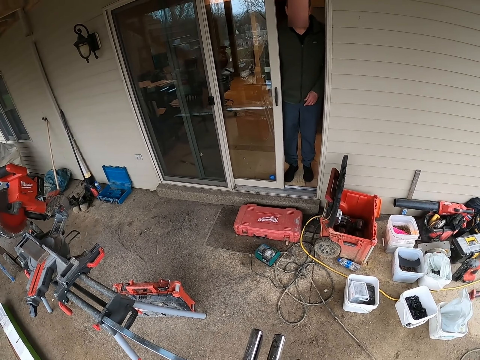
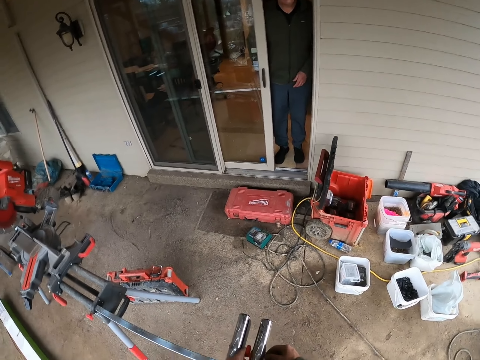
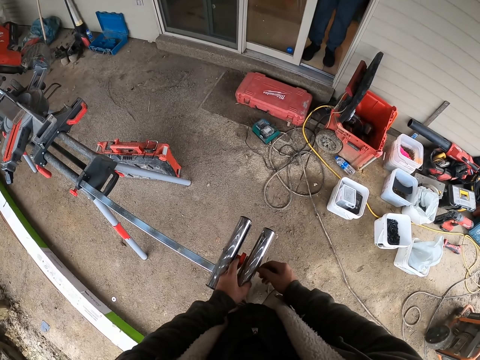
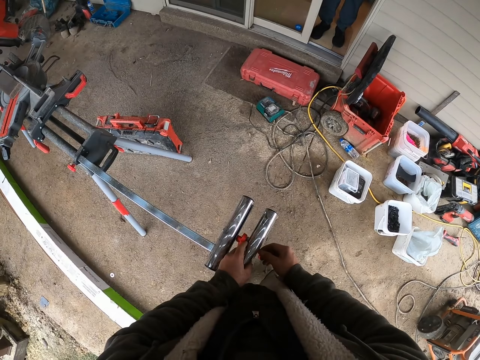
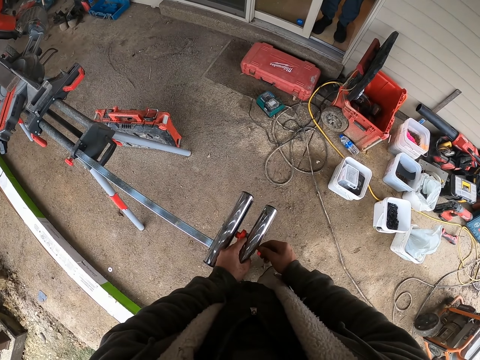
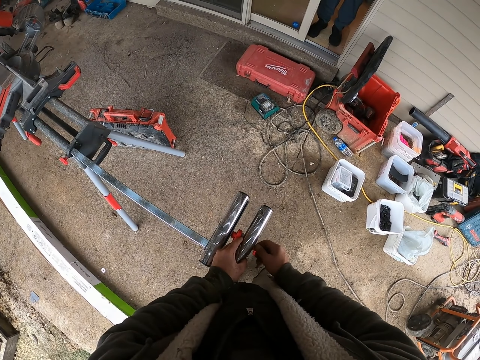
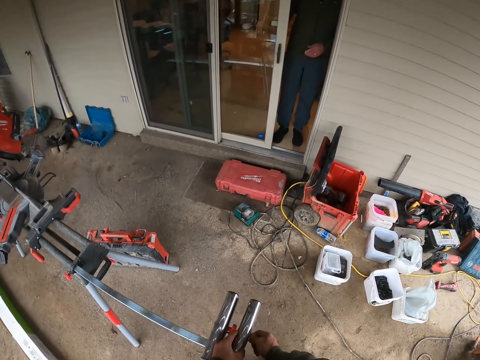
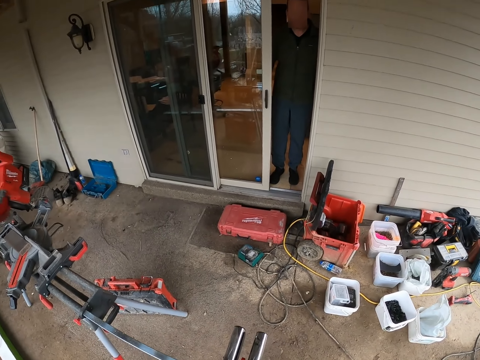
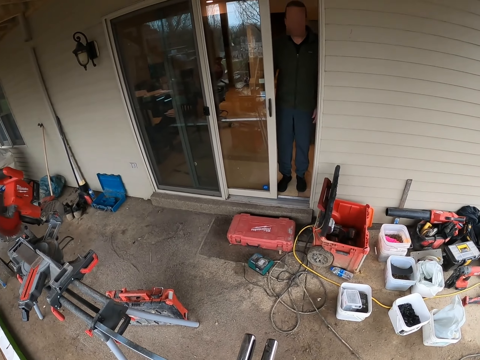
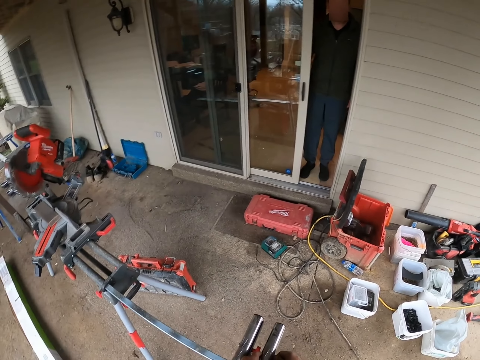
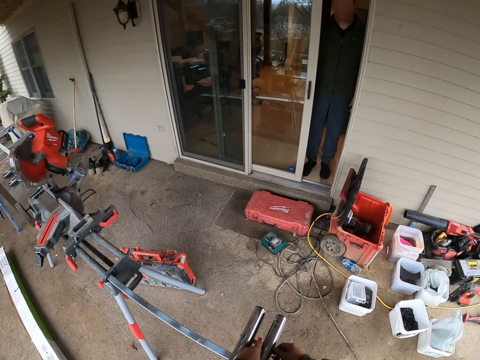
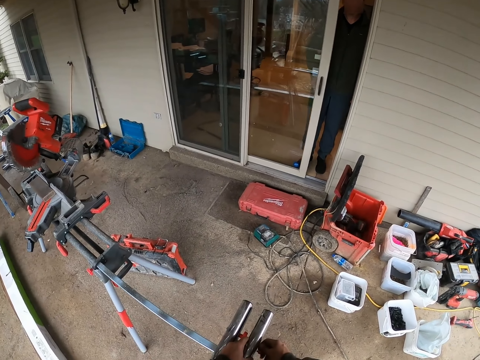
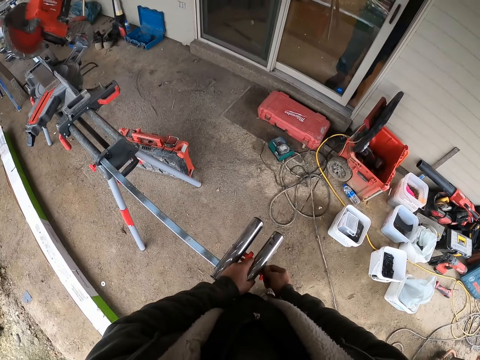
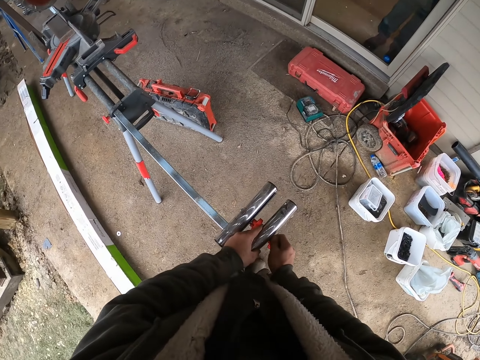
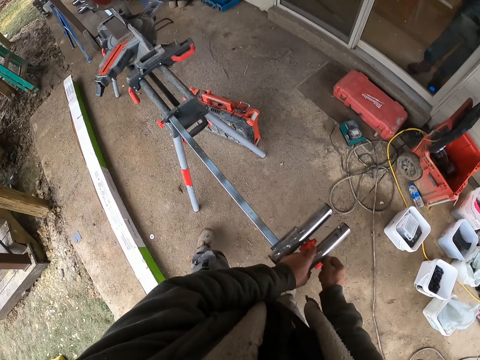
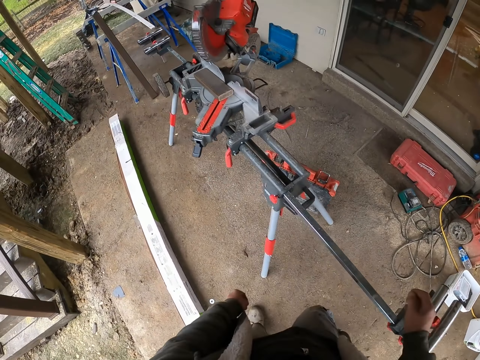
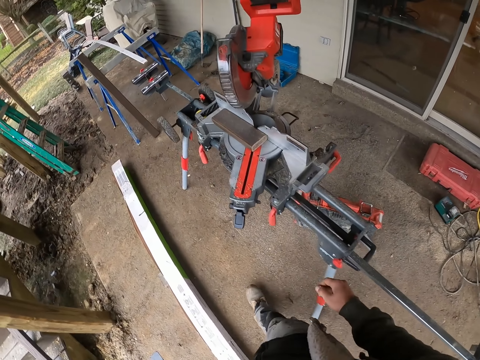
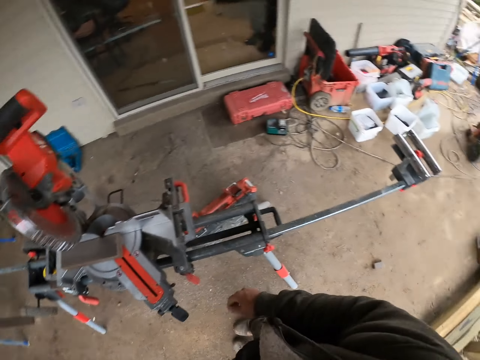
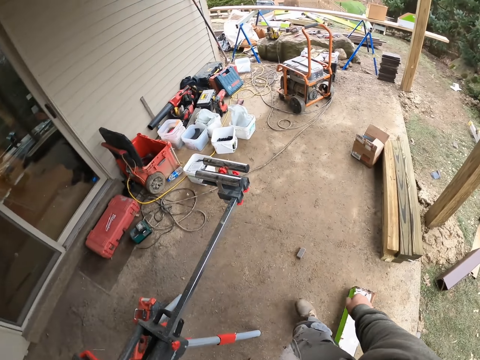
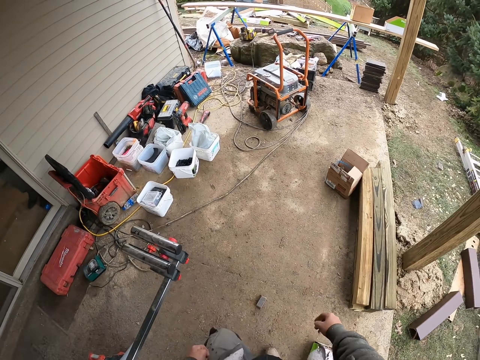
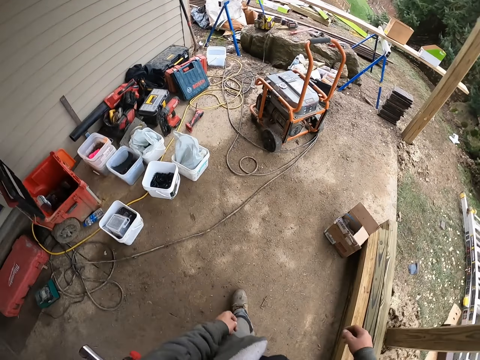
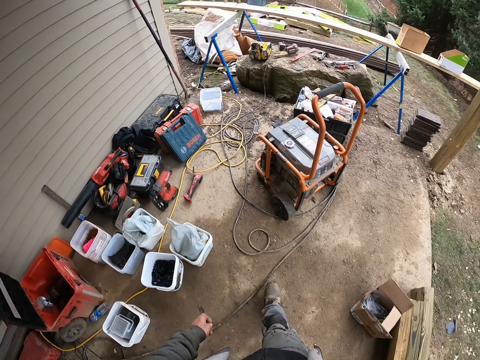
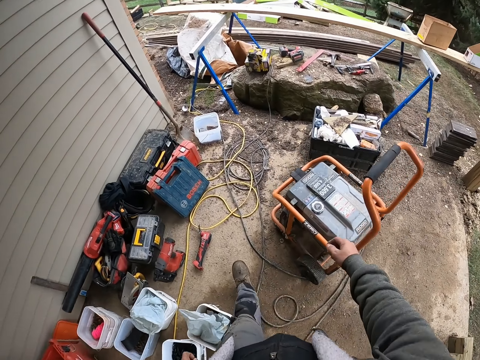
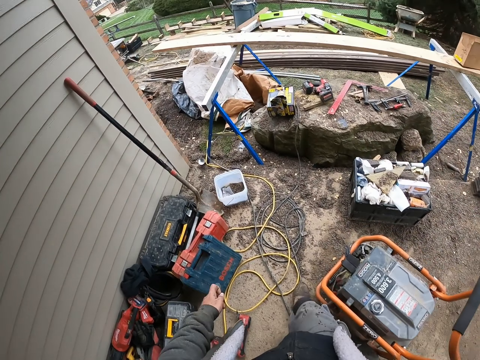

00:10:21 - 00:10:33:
The camera wearer adjusts the circular saw machine. They look at the man. They walk on the verandah.

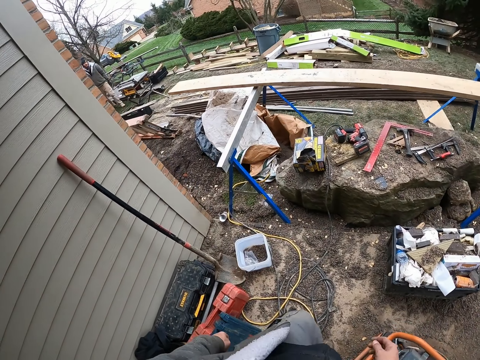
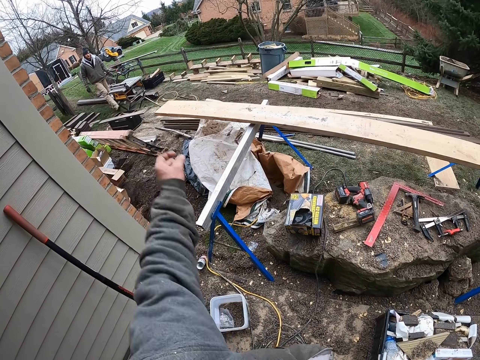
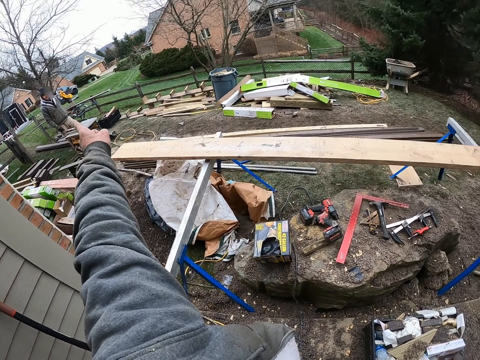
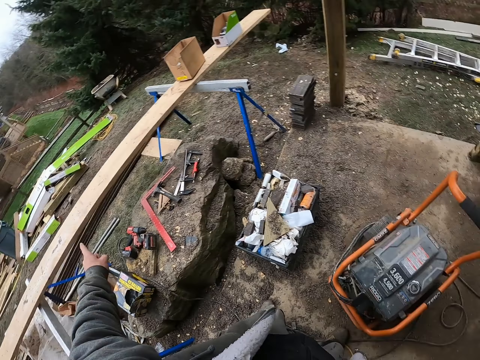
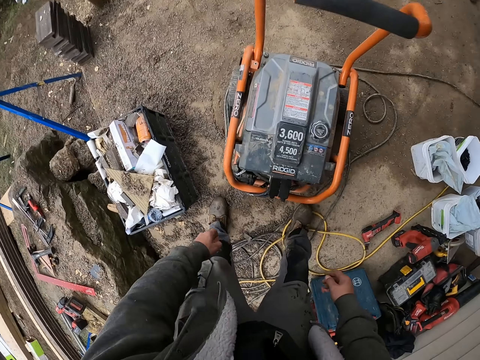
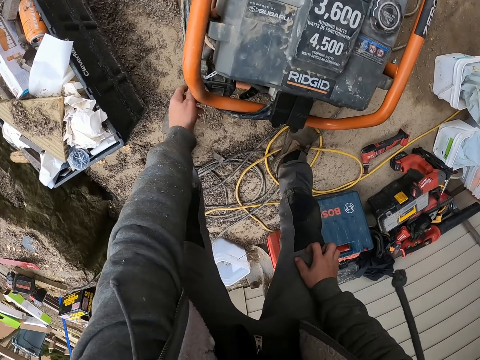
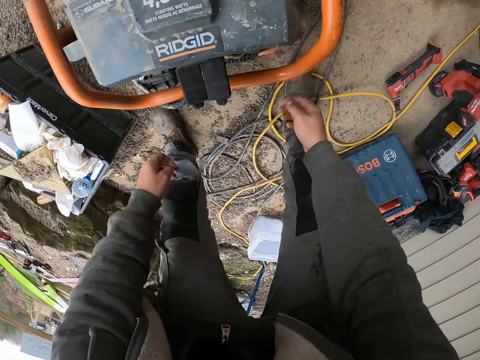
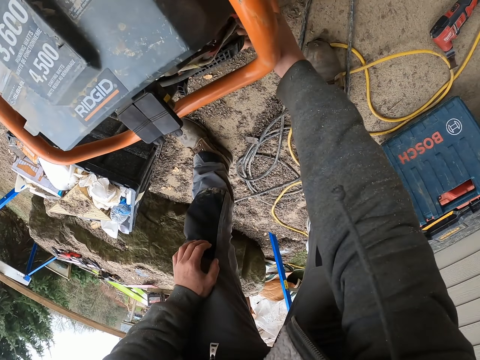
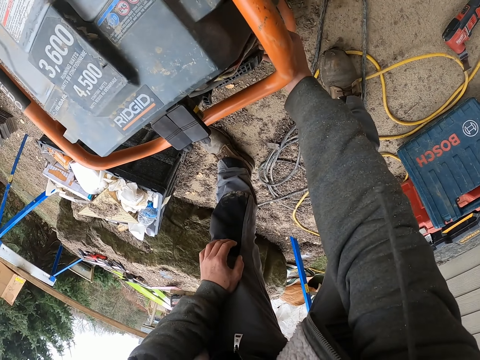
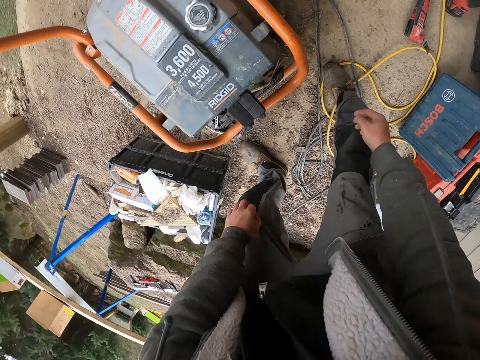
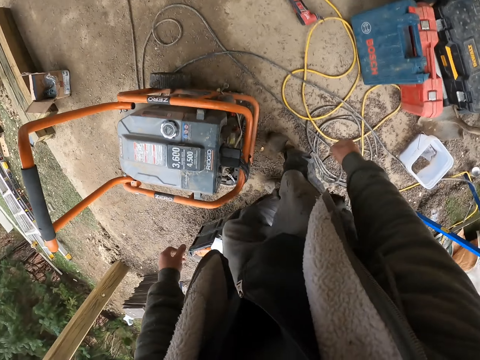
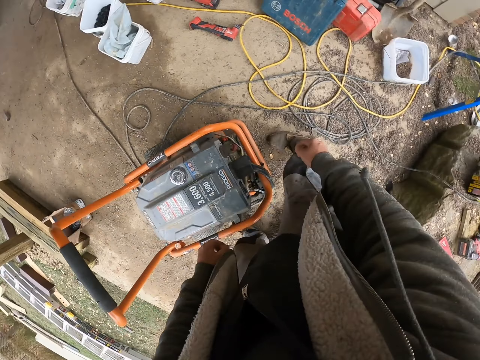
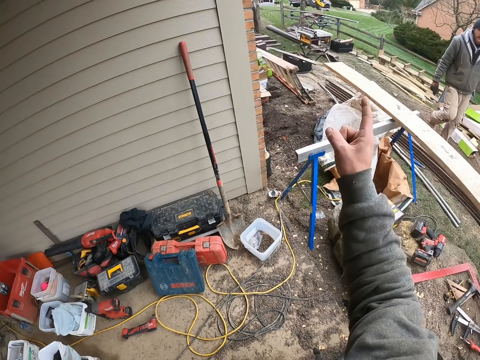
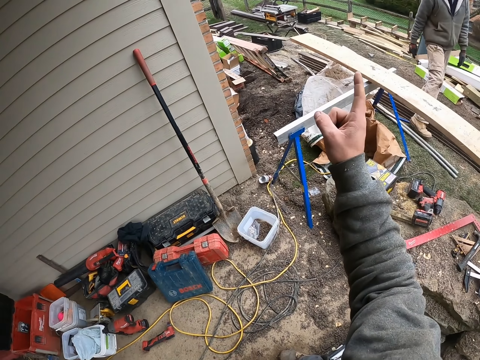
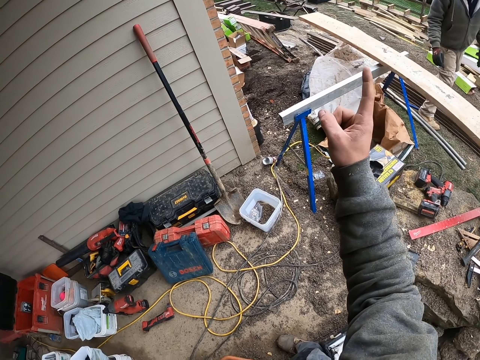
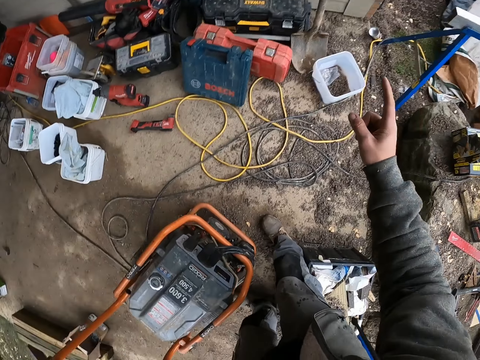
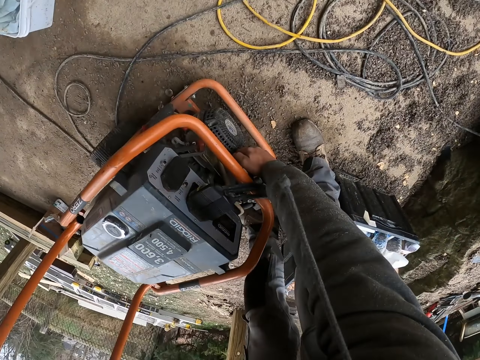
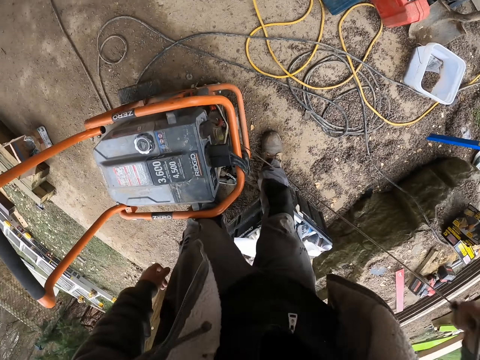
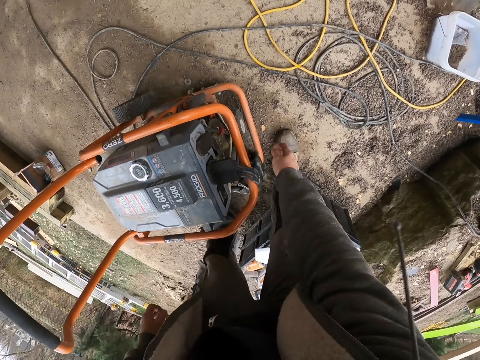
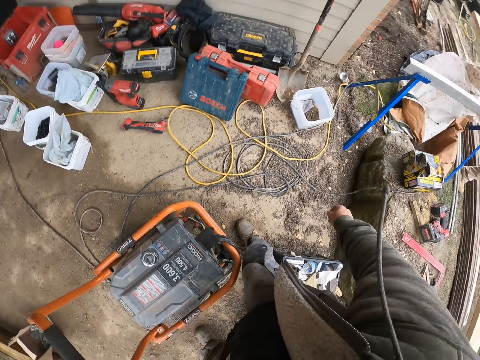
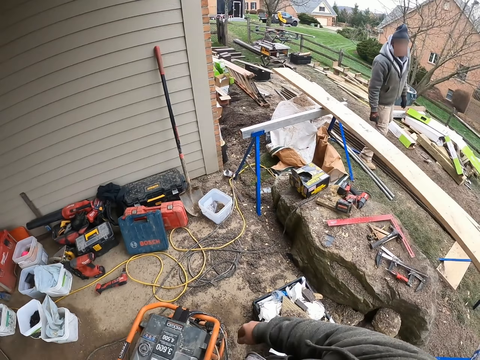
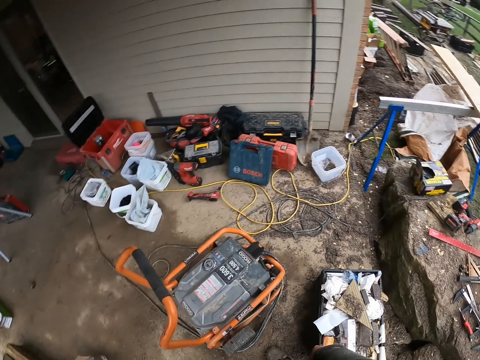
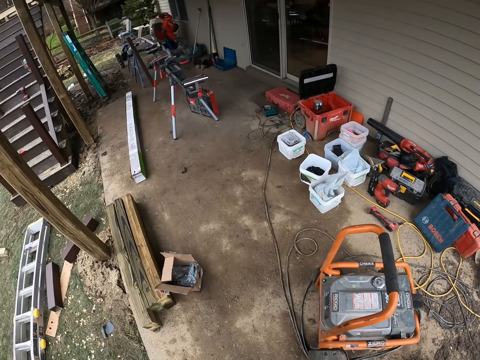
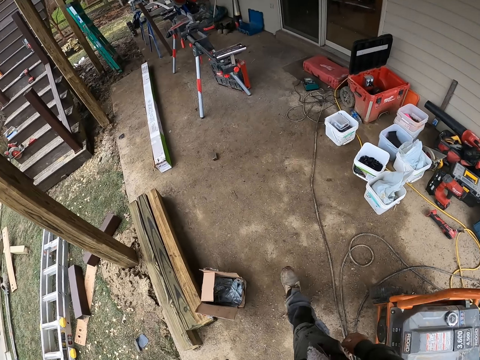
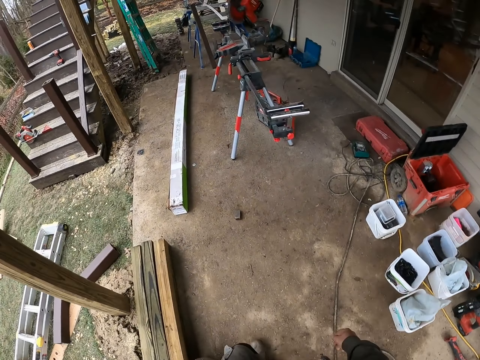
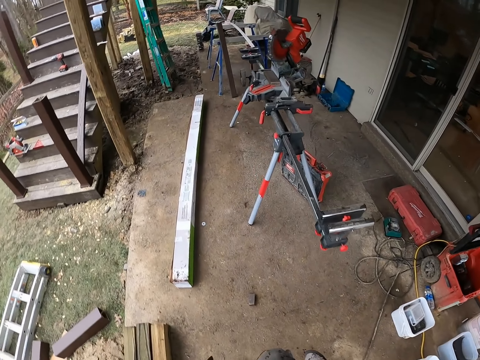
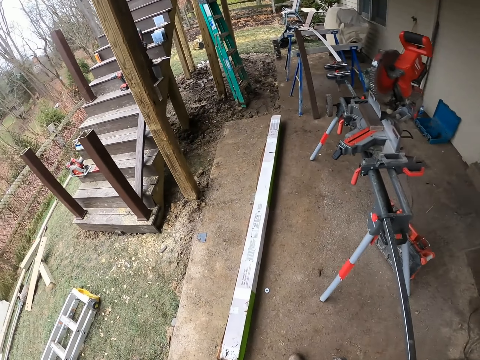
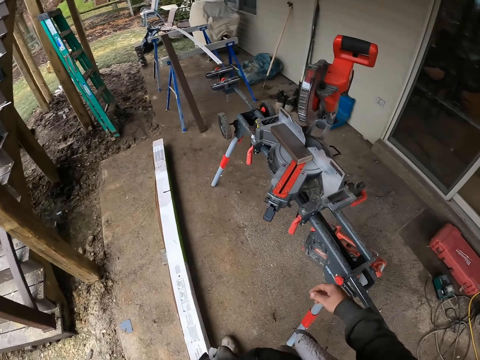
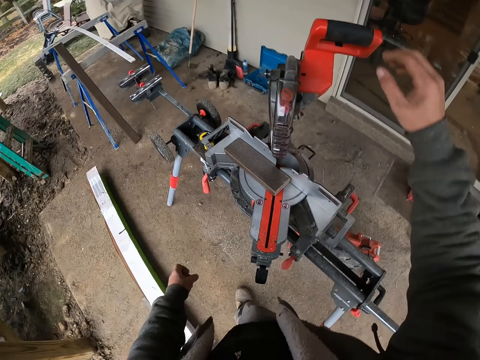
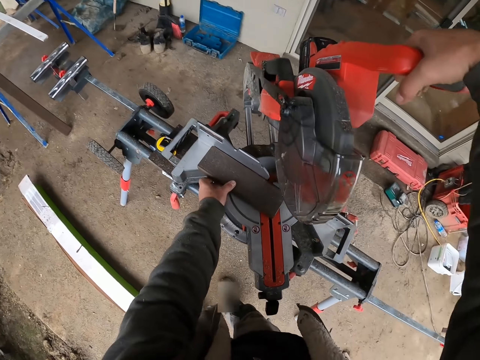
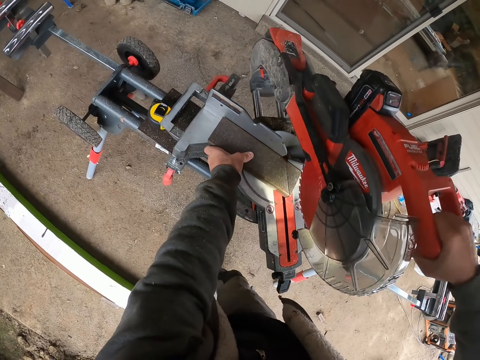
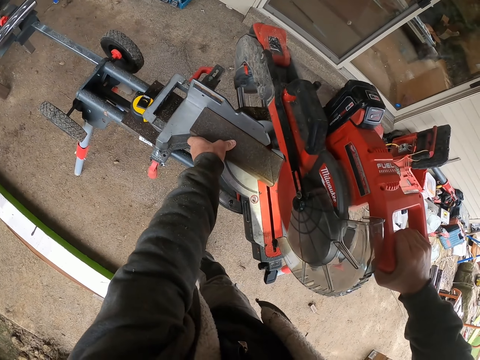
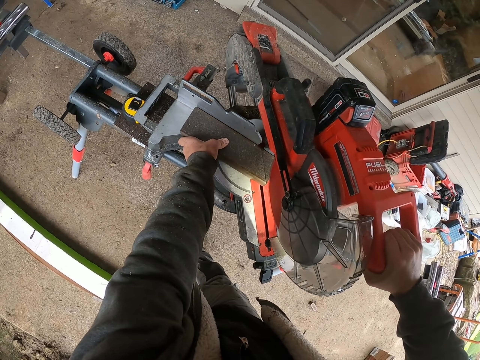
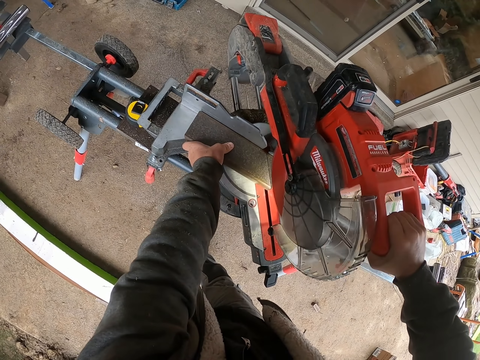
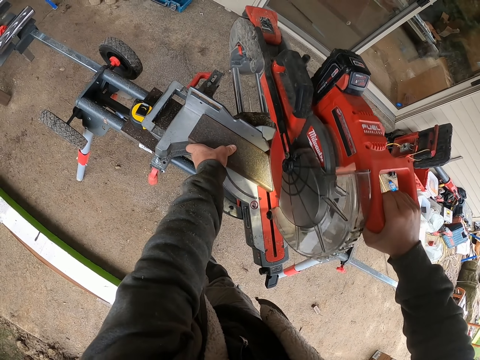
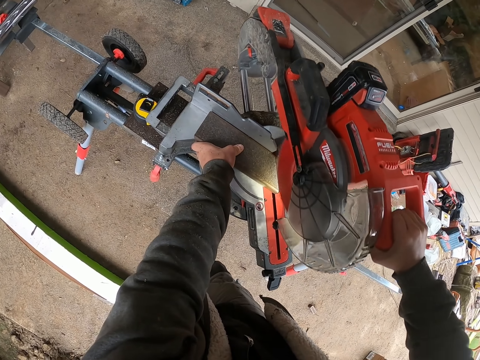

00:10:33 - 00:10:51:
The camera wearer speaks with gestures. They turn. They point using a finger. They touch the generator. They speak with gestures. They touch a machine. They turn the generator on. They touch the generator. They walk on the verandah. They pull the circular saw machine down and hold the piece of wood. They touch the machine. They cut the piece of wood.
